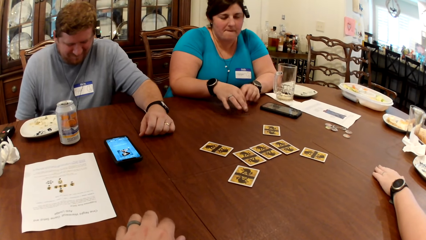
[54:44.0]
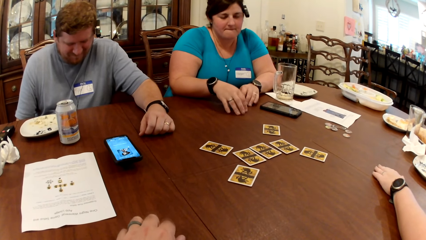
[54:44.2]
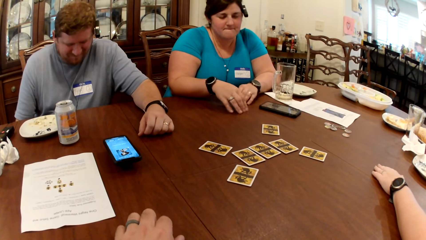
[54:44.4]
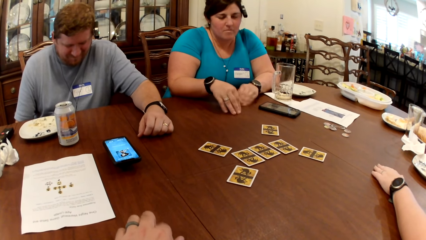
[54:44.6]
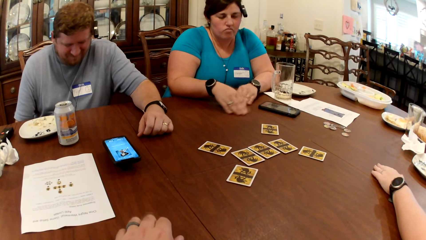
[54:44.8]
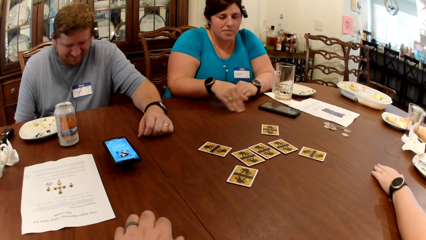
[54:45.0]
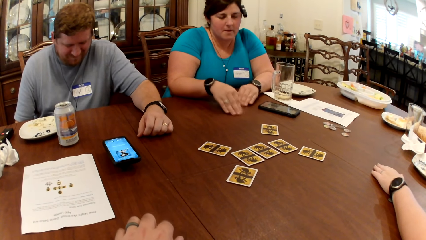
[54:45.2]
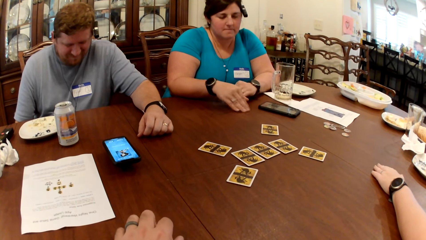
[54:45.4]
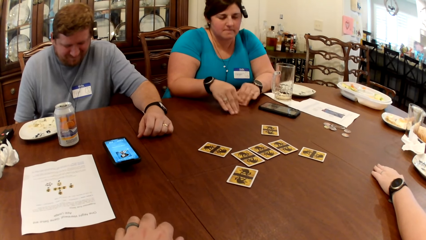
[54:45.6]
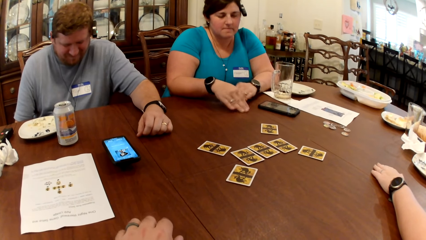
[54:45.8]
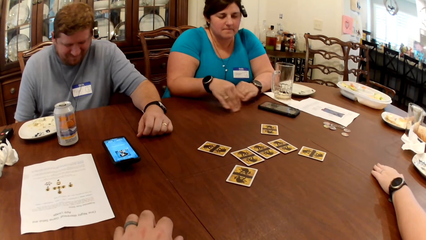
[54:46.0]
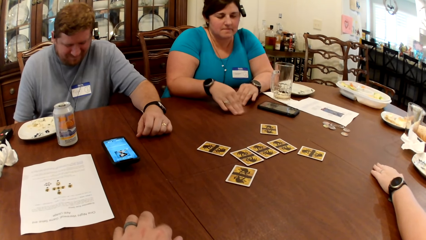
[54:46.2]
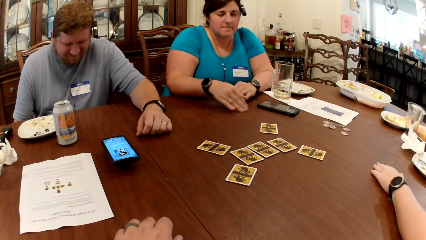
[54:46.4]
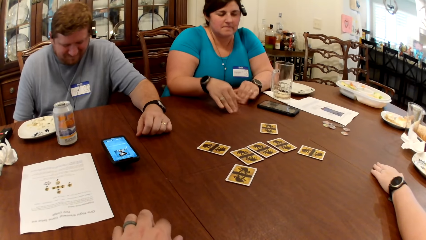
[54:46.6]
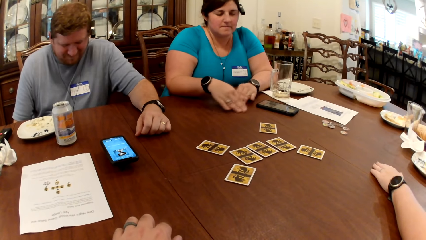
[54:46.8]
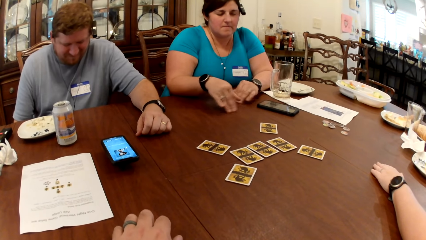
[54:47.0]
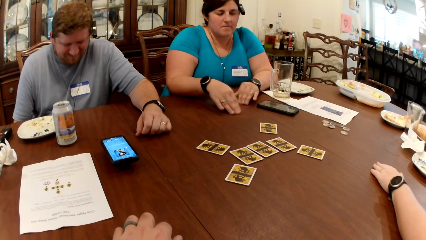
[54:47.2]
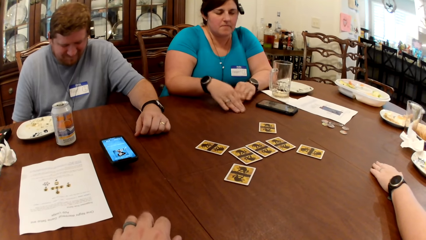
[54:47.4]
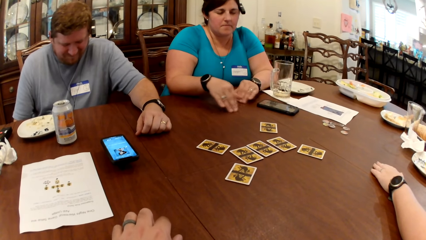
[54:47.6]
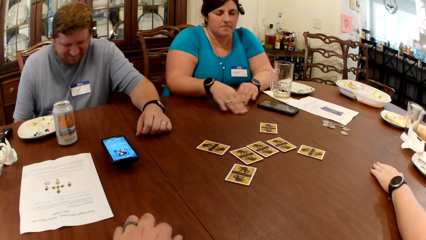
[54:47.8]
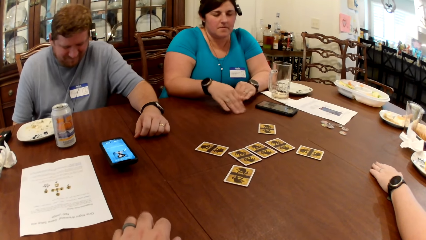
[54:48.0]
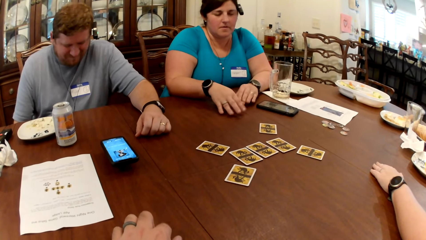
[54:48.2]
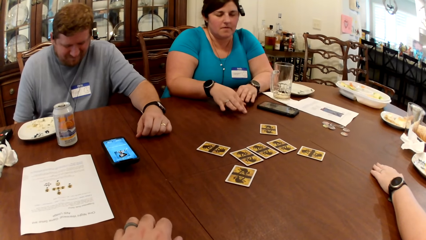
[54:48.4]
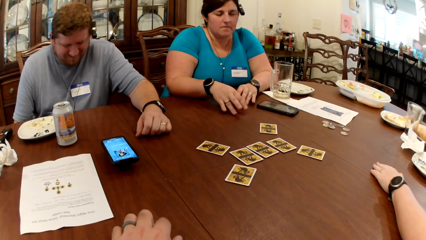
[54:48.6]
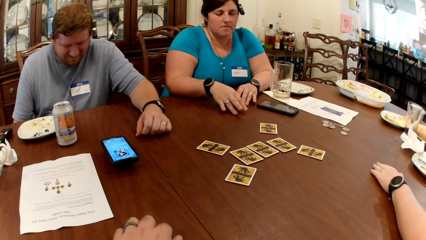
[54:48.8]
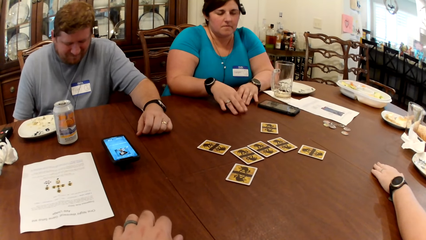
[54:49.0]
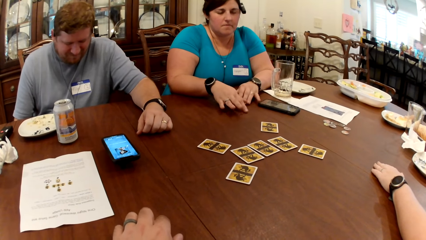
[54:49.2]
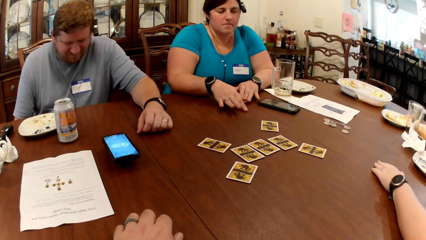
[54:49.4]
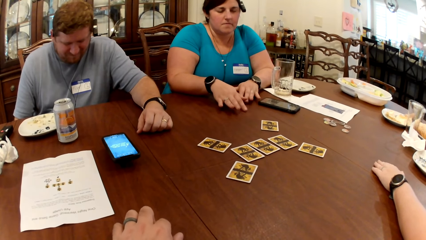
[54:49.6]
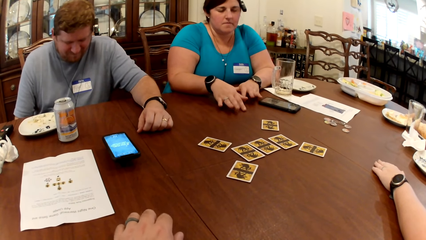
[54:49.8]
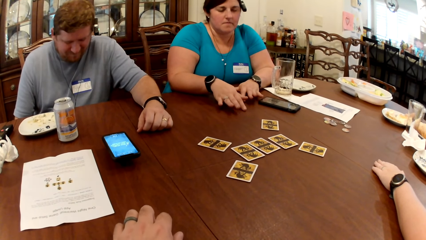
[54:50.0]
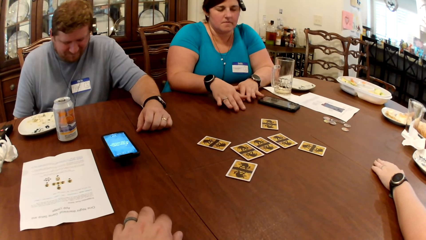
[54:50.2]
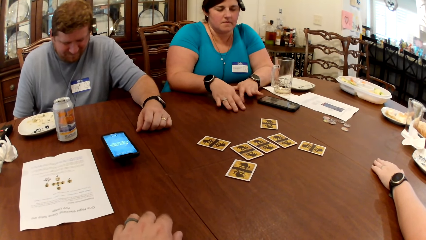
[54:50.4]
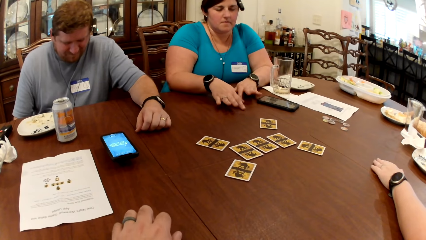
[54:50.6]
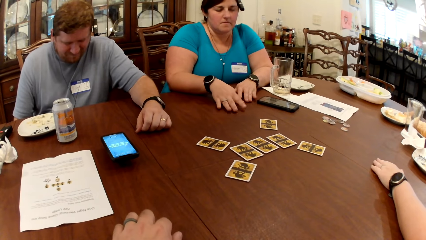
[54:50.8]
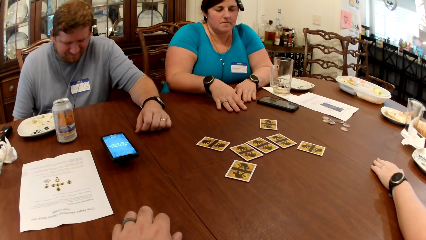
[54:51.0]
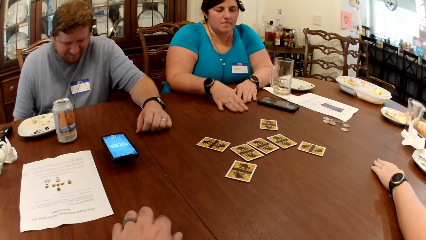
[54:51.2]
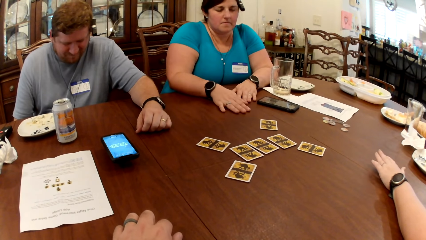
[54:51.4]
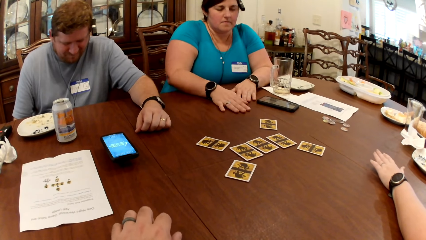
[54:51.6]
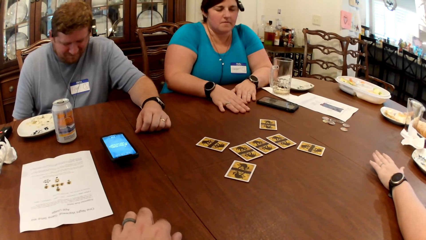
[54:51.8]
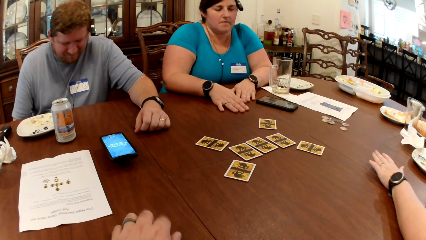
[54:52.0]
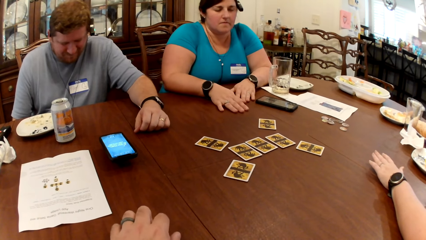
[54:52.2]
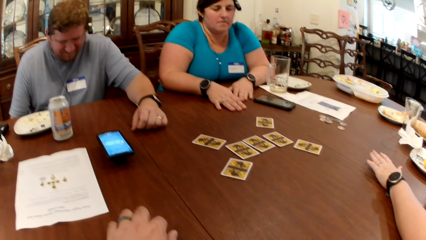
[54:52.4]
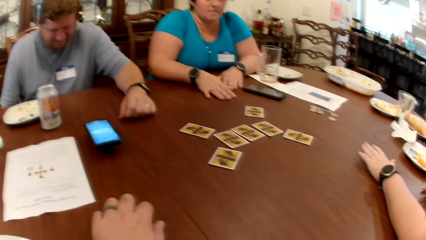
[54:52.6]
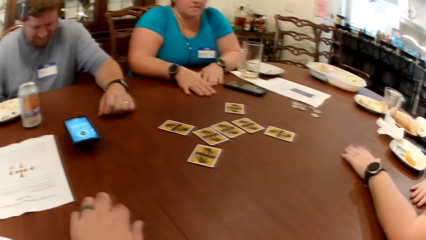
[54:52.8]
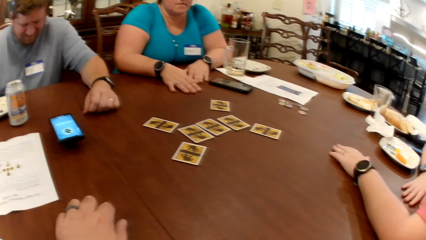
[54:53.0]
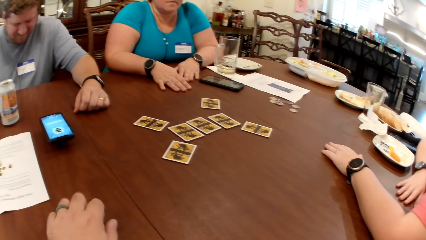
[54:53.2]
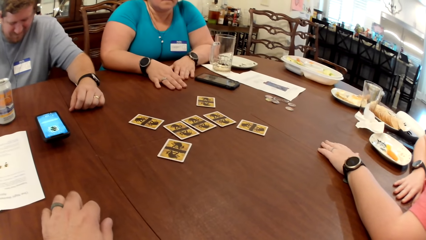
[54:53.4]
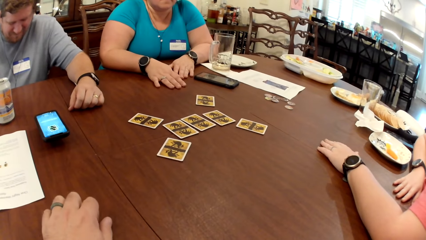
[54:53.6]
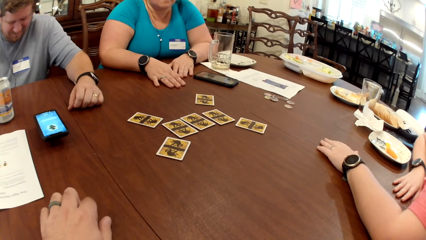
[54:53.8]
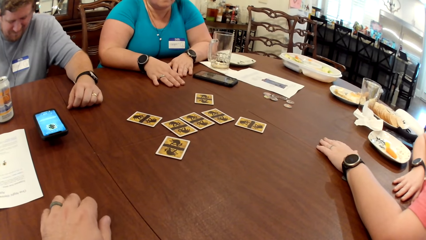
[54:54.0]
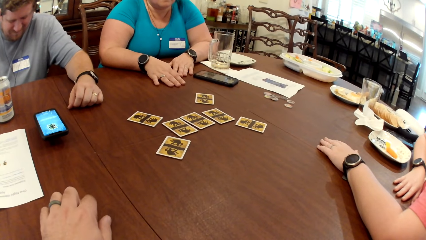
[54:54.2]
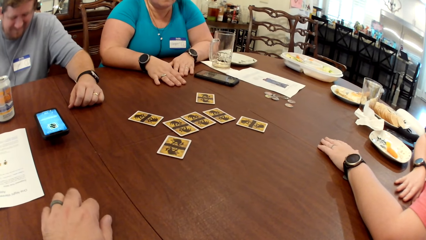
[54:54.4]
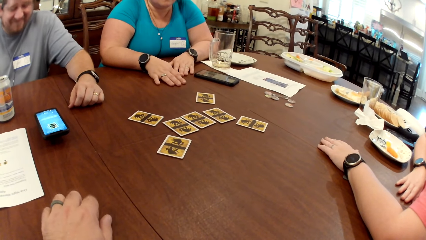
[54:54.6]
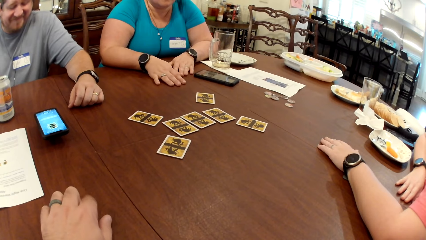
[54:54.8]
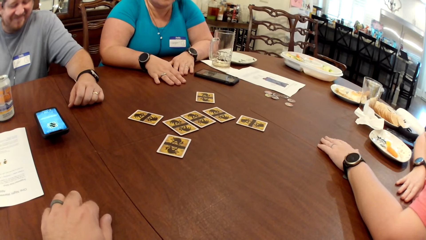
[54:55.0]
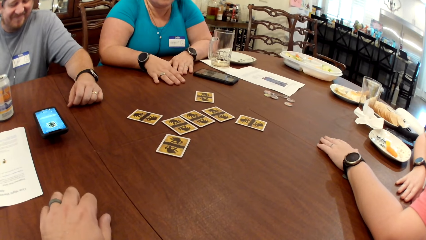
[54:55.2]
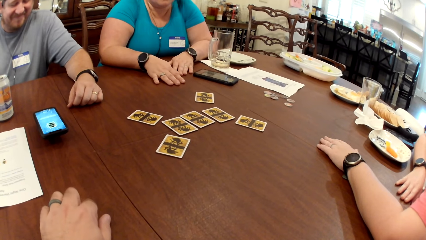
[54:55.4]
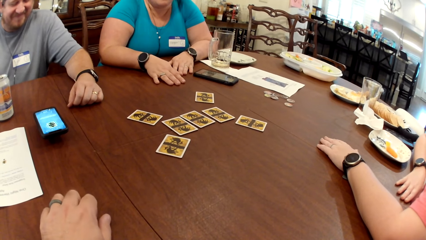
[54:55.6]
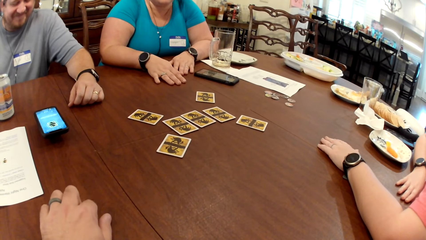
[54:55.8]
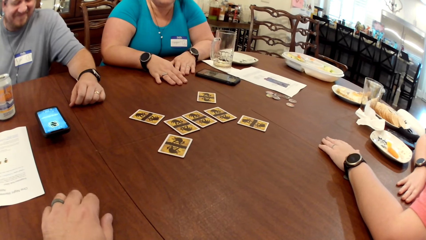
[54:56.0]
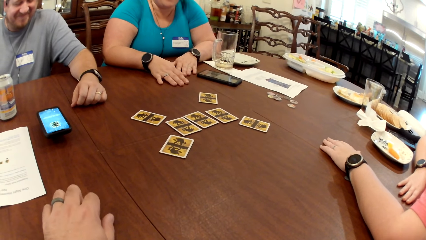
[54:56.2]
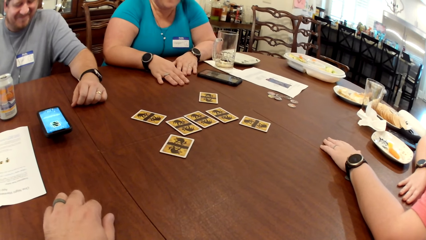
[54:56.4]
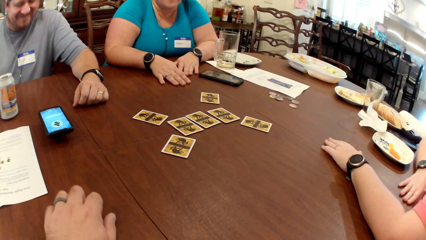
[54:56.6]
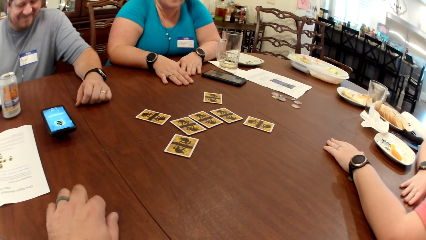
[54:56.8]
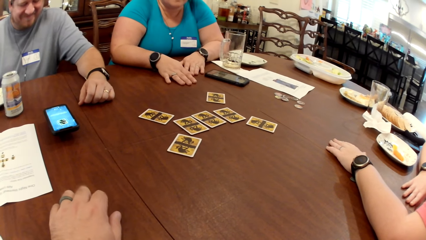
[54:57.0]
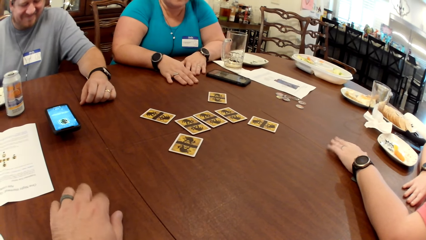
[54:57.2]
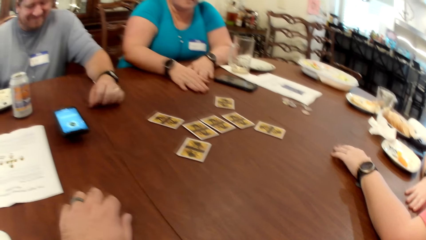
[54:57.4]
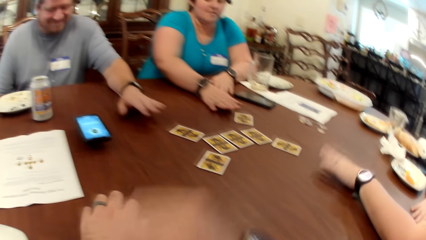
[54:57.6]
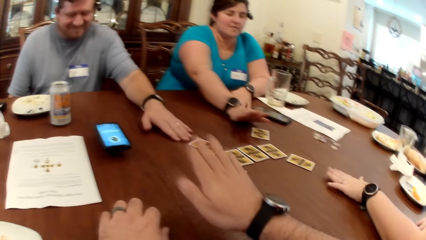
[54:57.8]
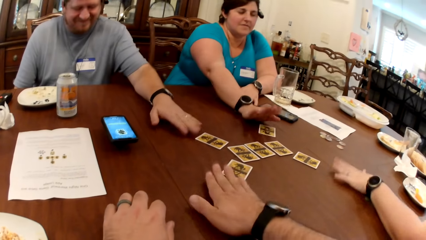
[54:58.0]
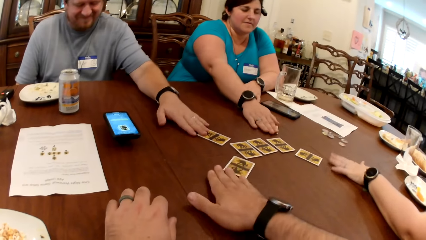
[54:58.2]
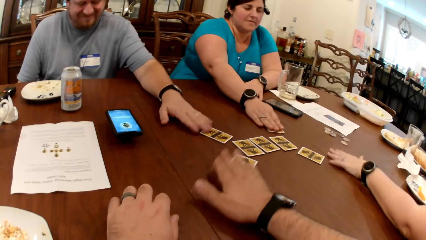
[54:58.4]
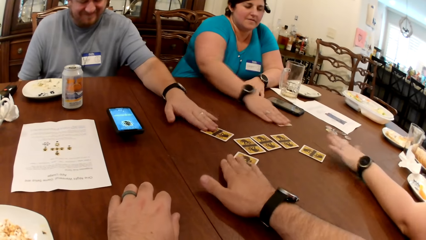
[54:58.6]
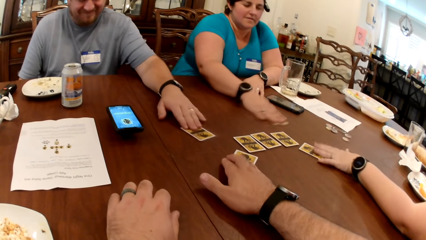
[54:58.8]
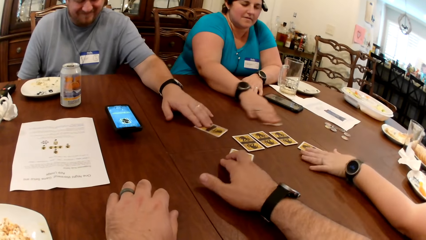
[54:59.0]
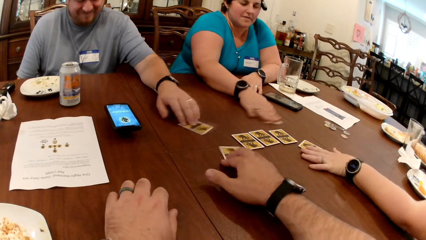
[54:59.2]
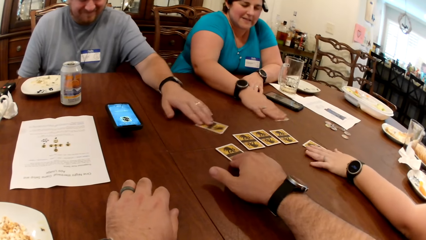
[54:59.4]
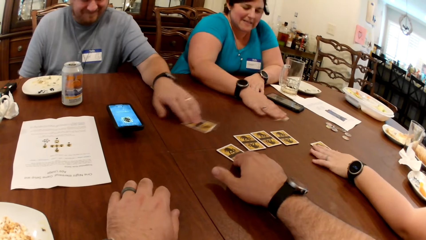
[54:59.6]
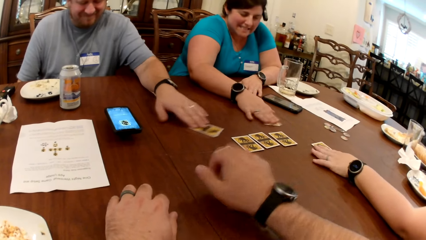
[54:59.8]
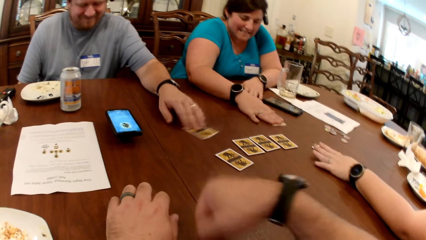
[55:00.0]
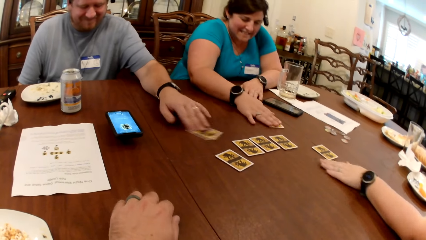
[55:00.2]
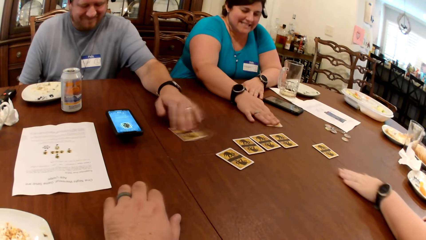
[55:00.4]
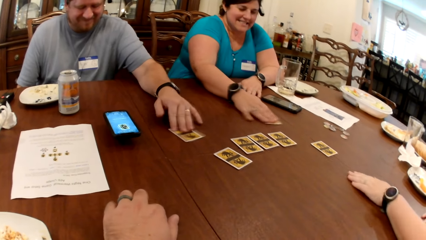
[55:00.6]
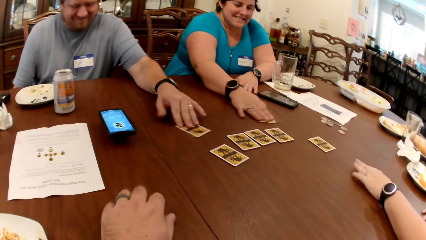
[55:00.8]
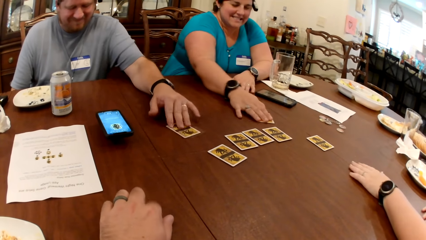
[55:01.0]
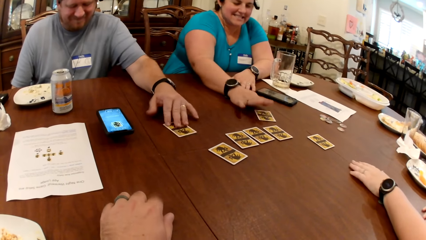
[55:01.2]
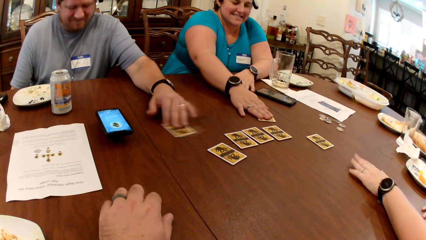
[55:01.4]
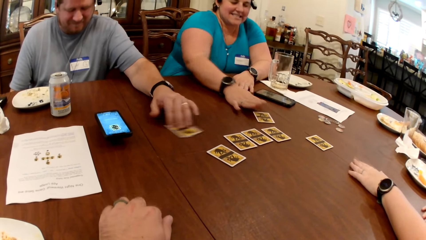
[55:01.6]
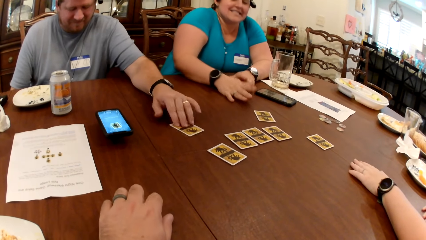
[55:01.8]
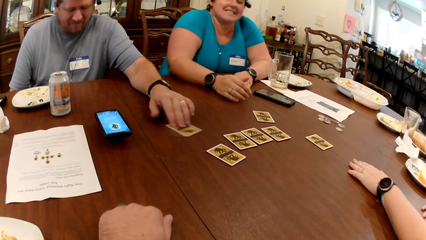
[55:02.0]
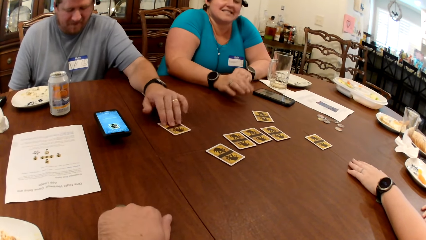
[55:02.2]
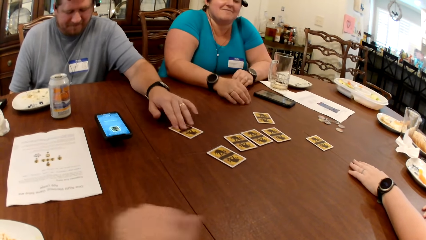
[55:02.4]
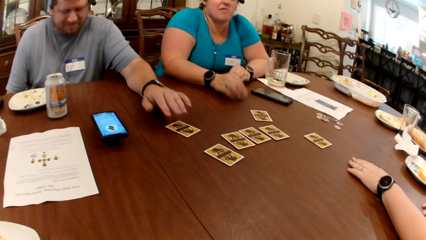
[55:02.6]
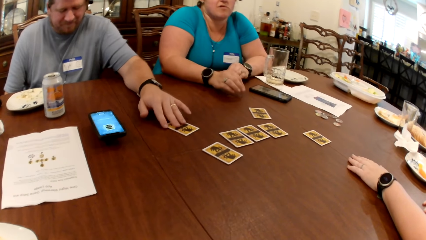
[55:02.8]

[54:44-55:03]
The camera wearer looks around. He touches a card on the table with his right hand. A woman touches a card on the table with her right hand. The woman shuffles the card on the table with her right hand. The camera wearer holds on to the cards on top of the table. A man touches a card on the table with his left hand. Another woman touches a card on the table with her left hand. The man shuffles the card on the table with his left hand. The camera wearer plays a card game on top of the table.
